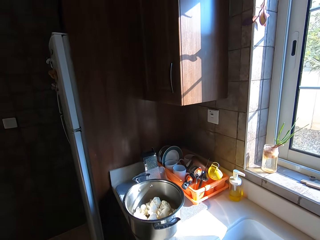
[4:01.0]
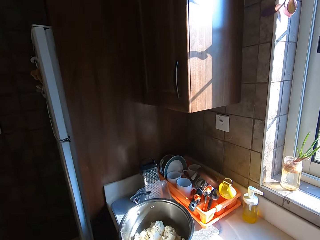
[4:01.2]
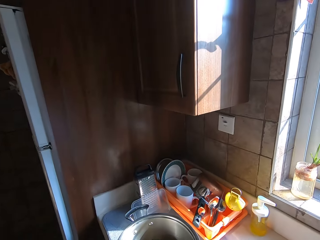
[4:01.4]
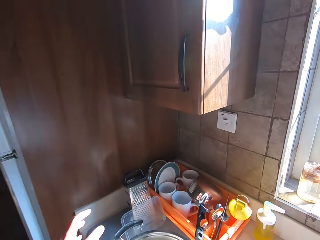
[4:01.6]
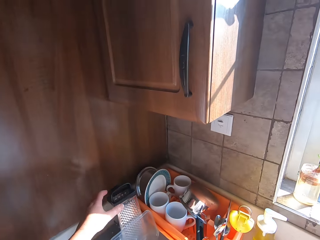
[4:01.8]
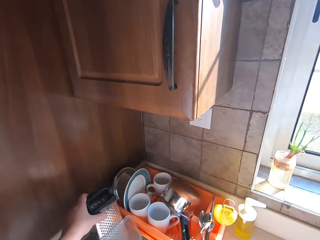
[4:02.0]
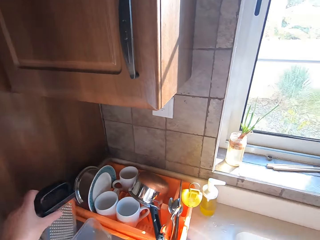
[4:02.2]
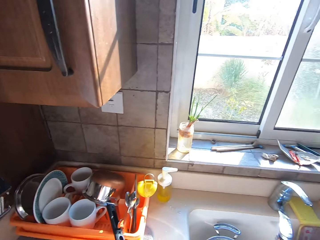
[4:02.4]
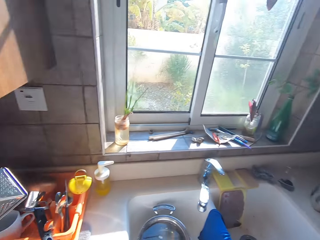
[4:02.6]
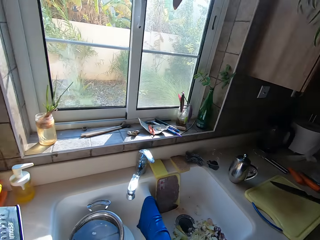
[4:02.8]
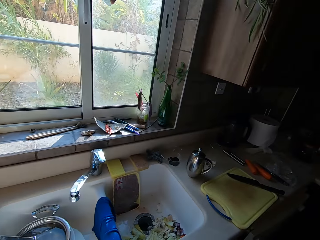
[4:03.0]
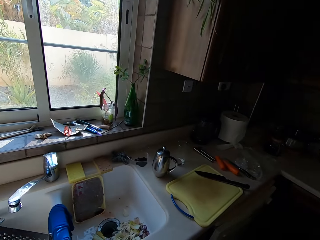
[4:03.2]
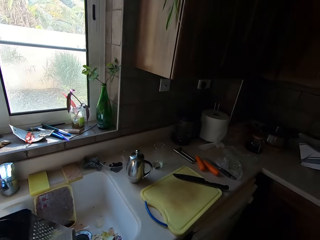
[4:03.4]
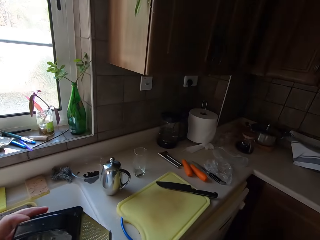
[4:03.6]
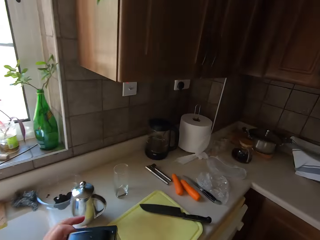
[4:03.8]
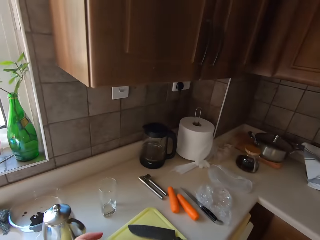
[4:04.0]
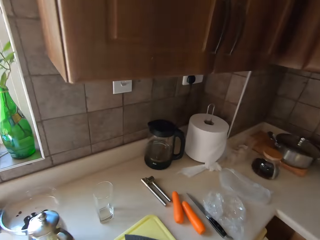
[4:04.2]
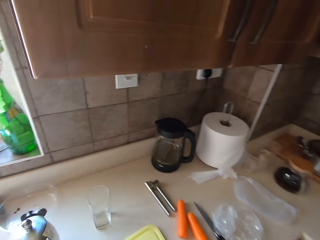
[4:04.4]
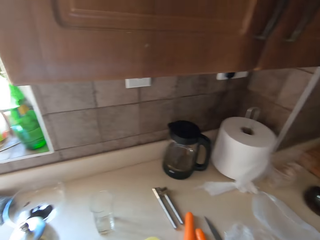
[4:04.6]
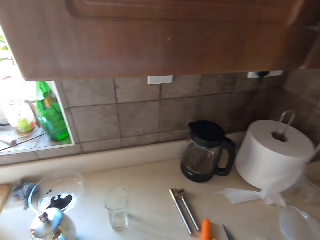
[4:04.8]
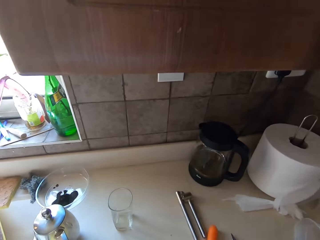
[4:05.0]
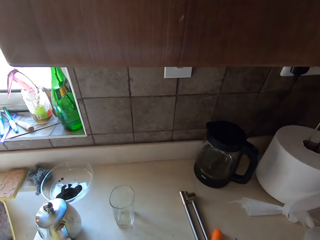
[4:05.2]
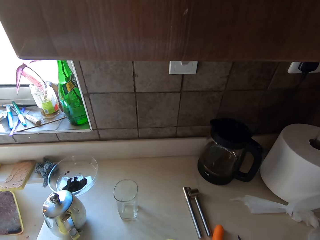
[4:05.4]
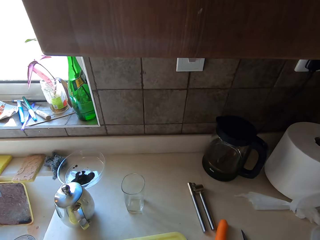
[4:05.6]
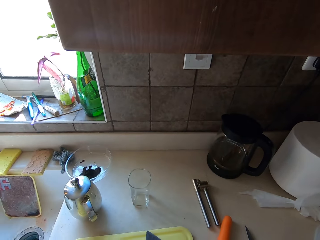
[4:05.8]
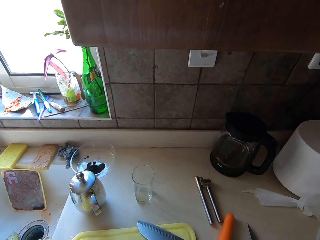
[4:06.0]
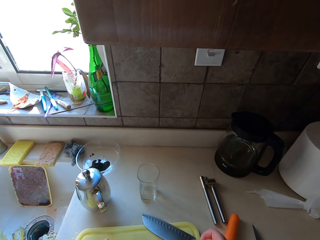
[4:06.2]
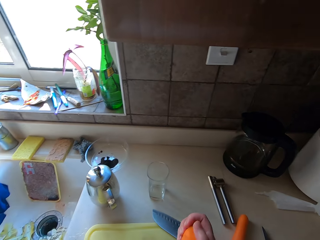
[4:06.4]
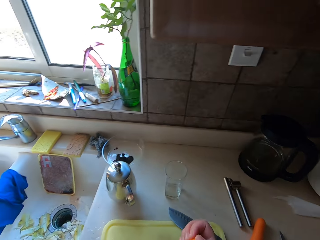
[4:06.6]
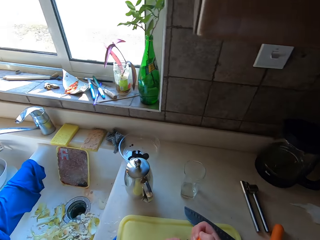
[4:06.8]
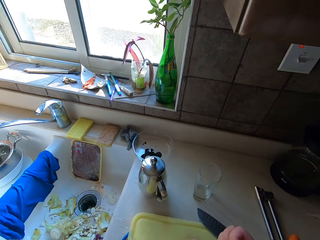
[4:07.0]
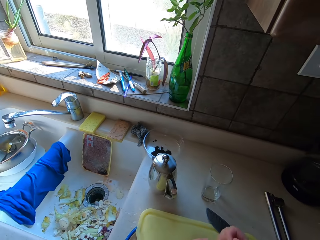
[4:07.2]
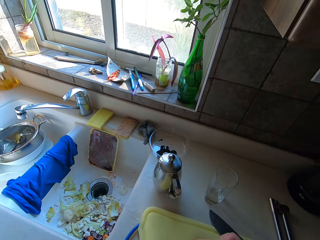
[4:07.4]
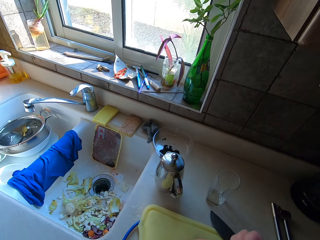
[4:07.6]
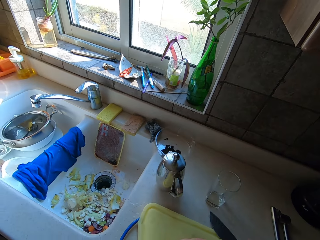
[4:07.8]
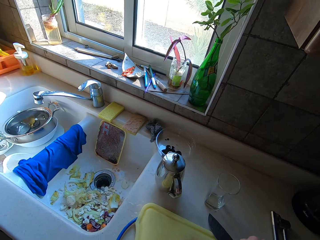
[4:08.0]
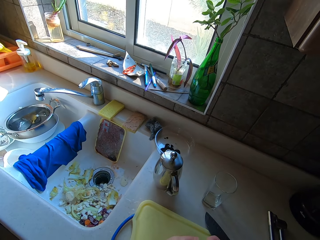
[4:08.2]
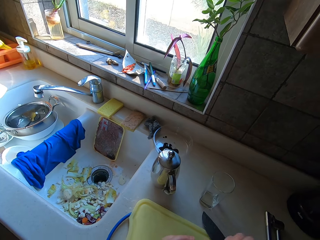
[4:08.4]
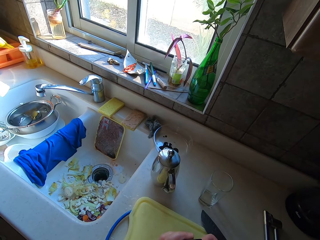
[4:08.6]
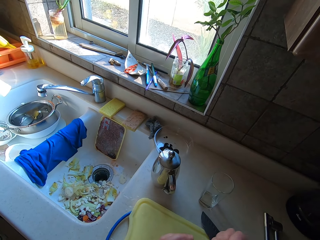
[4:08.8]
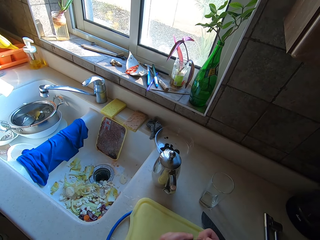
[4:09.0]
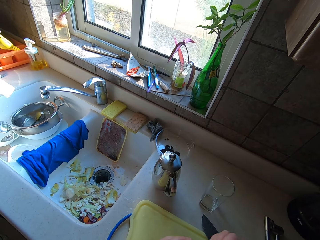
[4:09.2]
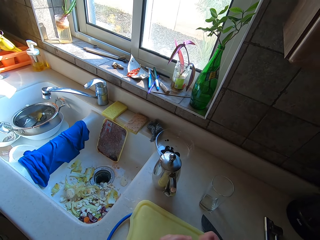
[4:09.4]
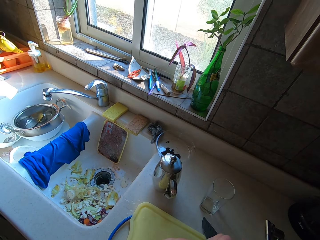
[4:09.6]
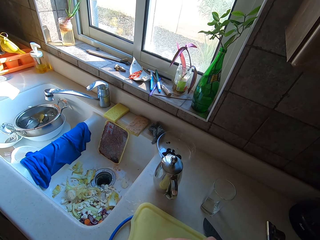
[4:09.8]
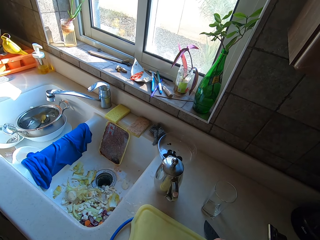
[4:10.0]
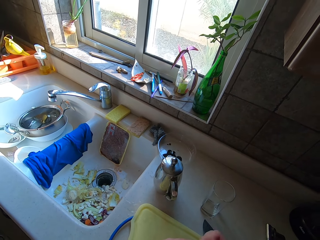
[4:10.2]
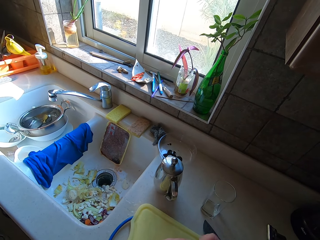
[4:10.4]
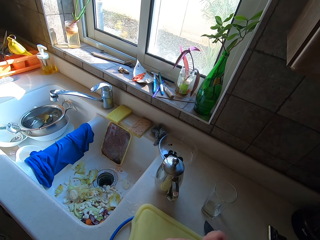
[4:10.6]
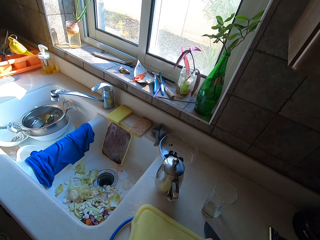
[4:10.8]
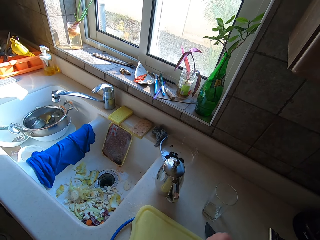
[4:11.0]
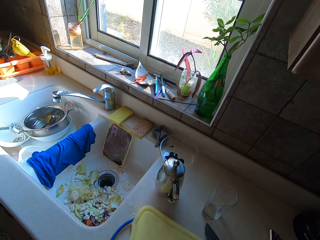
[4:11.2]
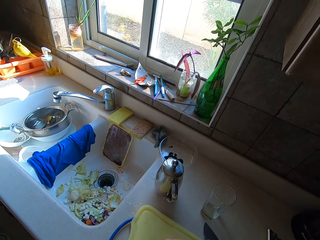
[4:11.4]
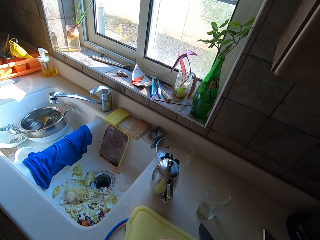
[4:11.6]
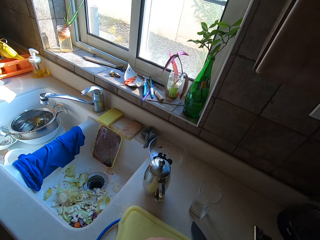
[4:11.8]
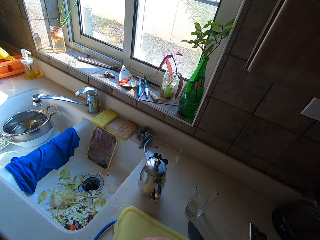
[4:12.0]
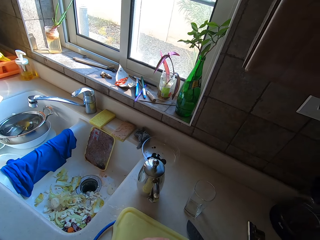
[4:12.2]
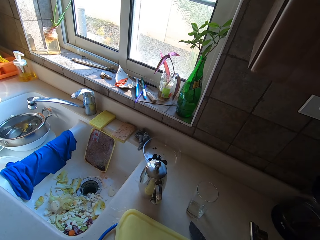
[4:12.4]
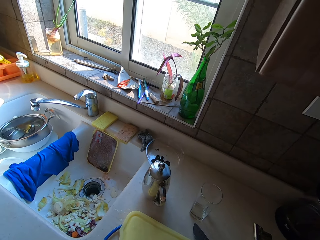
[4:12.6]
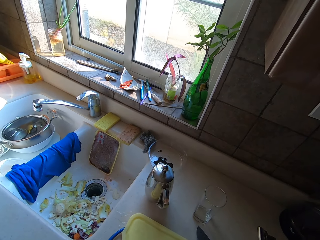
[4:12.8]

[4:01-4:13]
The camera wearer walks towards the sink. They pick a grater from the kitchen counter. They walk around the kitchen. They place it on a chopping board. They pick a carrot. They grate the carrot with the grater.

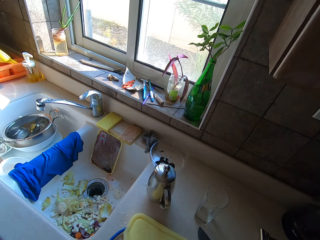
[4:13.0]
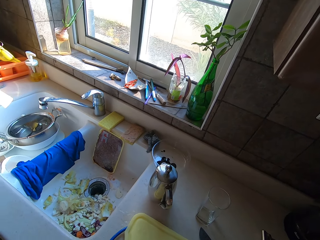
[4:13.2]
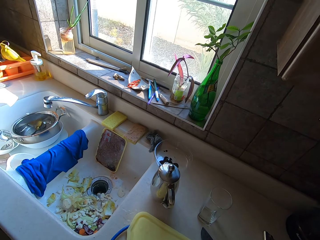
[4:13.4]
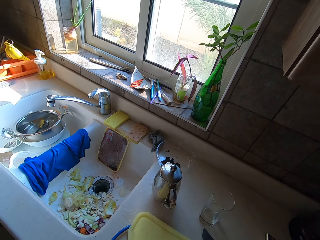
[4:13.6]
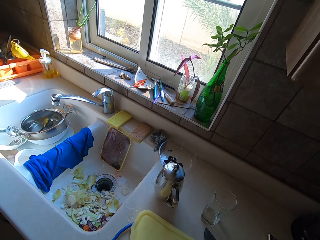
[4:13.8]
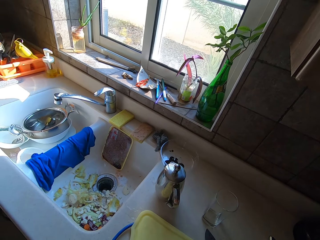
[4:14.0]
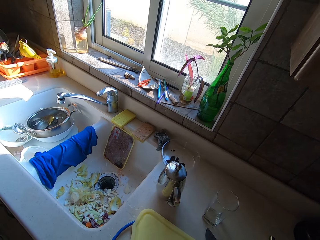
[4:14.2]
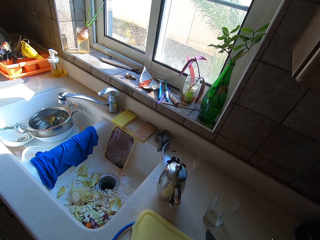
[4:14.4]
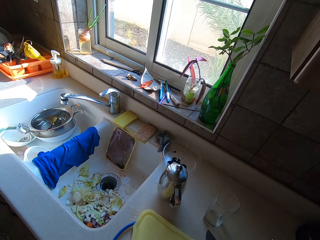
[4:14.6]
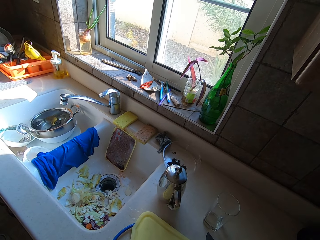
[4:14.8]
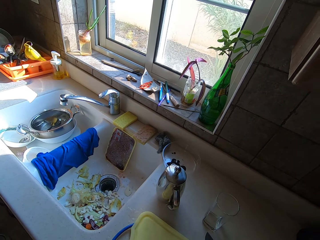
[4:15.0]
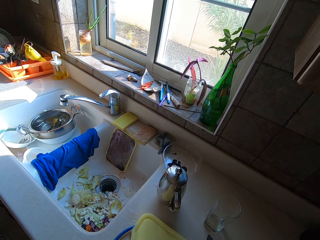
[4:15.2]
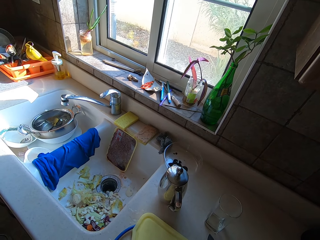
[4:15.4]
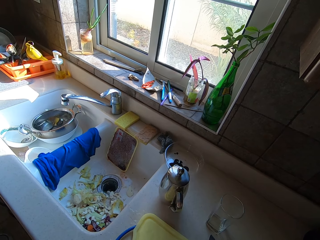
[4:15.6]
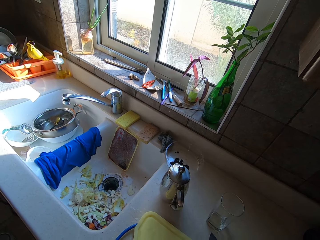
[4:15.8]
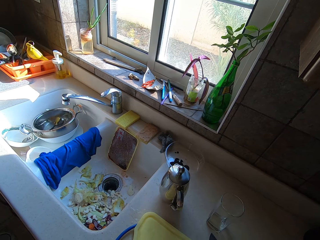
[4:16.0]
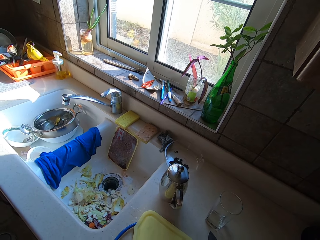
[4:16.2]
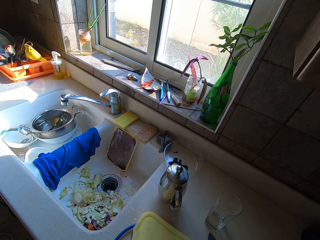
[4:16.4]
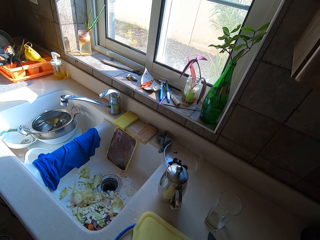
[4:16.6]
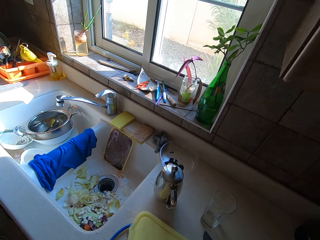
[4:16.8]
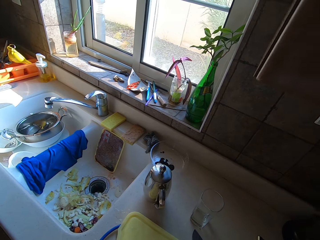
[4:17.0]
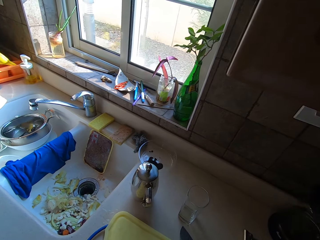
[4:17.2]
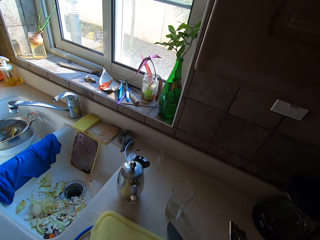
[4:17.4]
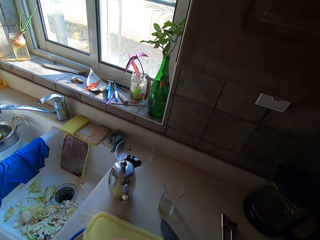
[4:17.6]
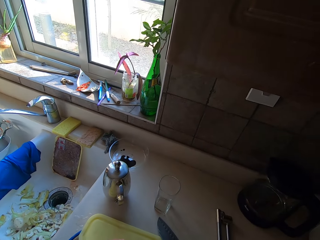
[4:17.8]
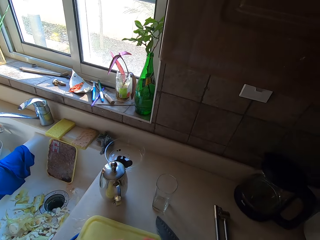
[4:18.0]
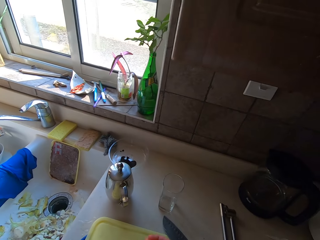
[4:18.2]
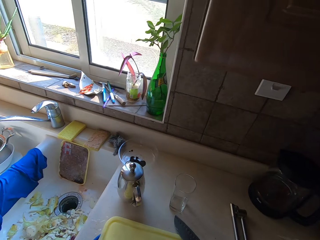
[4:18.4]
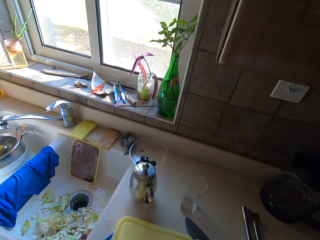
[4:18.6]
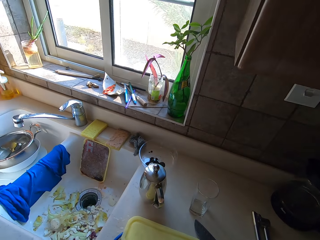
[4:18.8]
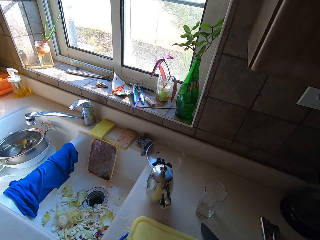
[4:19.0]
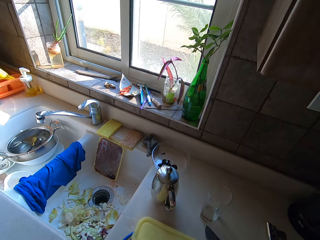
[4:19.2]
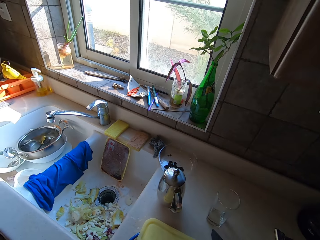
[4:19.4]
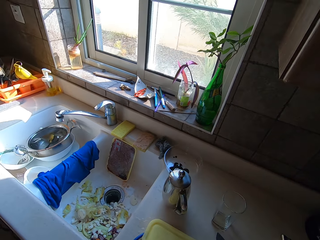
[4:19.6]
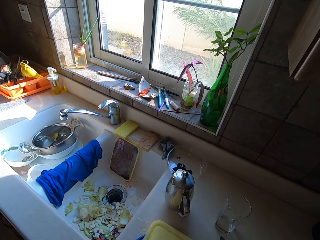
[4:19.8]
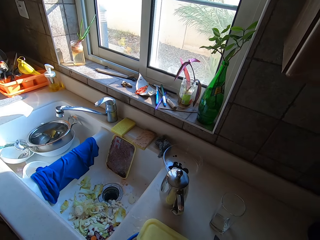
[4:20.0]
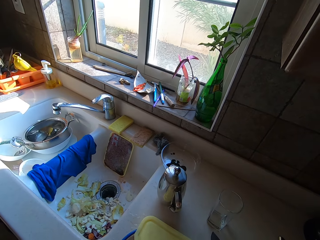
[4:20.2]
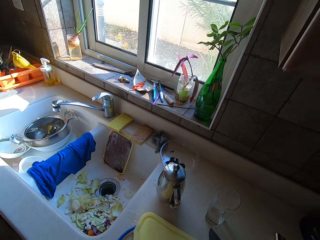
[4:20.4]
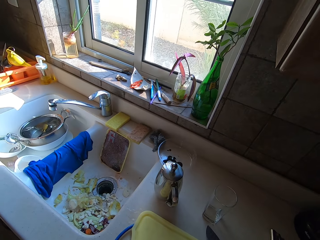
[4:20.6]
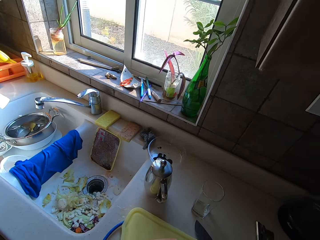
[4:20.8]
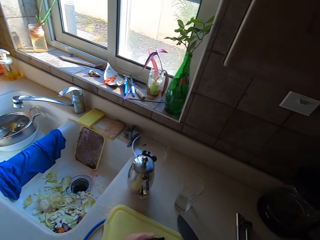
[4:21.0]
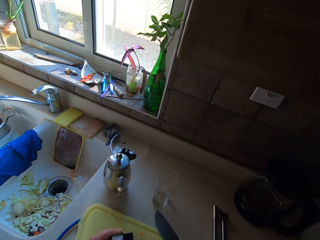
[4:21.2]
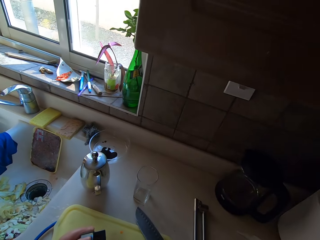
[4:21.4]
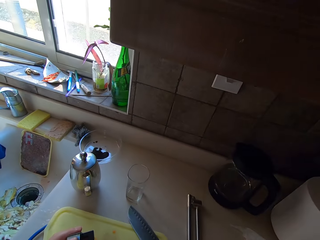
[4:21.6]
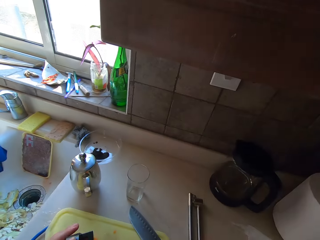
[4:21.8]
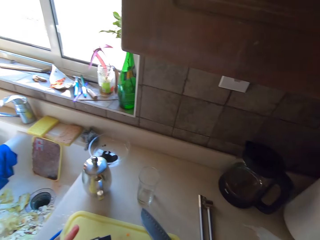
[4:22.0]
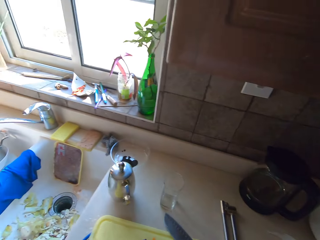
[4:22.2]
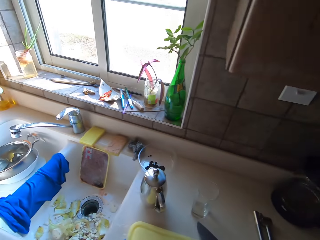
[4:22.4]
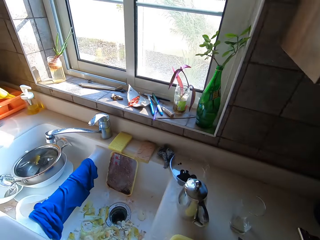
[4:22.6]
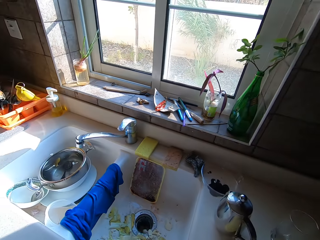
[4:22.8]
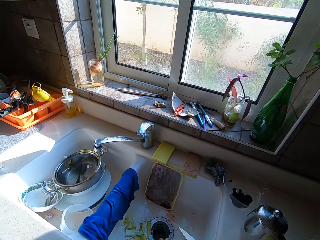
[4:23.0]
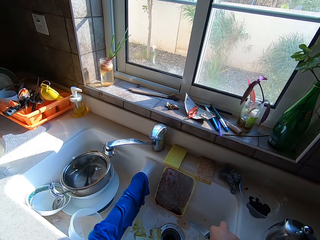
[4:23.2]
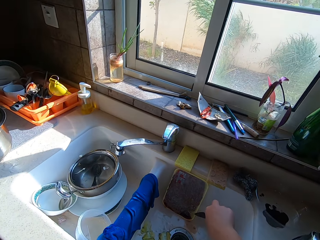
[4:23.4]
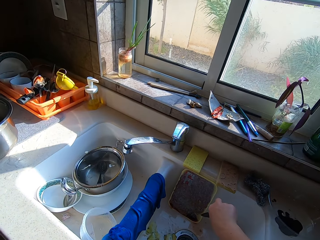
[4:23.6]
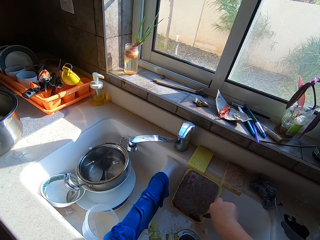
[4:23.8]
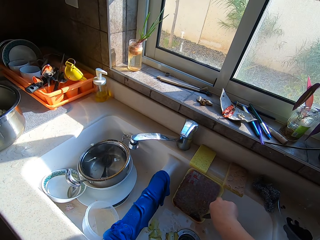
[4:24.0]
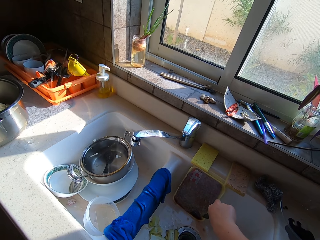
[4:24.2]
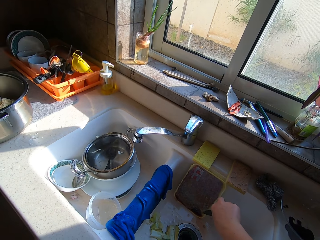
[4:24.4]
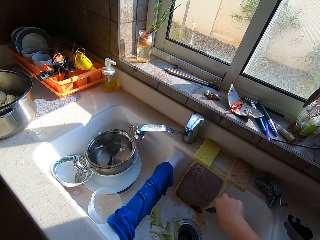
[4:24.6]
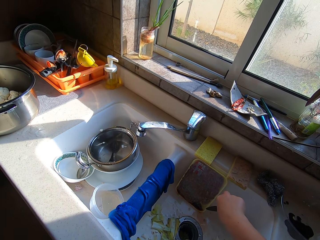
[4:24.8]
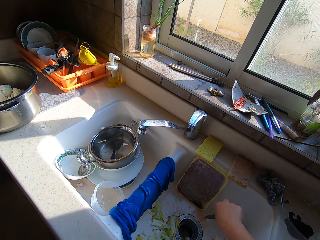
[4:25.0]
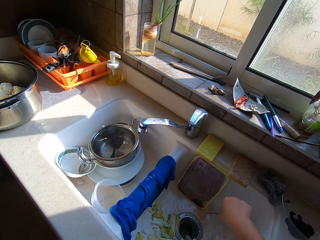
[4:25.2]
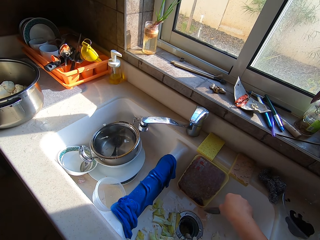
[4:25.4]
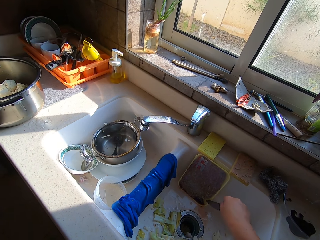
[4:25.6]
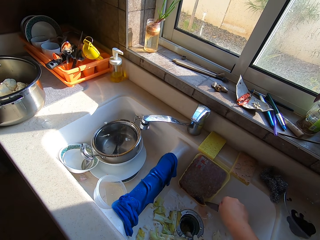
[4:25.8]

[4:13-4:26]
The camera wearer stretches a hand towards a sink. They dip a knife in something. They turn a can with the knife on the sink.
